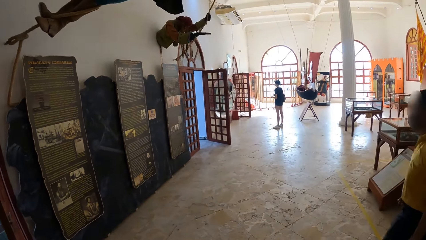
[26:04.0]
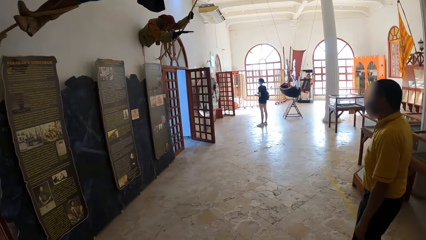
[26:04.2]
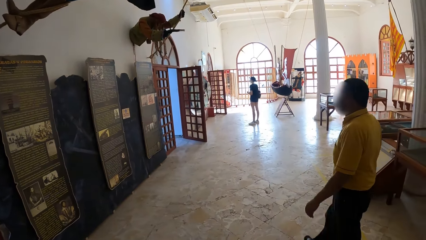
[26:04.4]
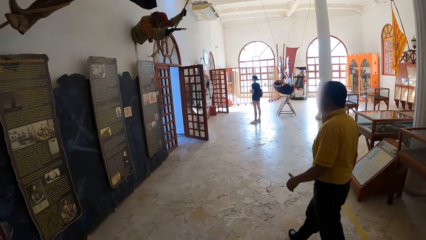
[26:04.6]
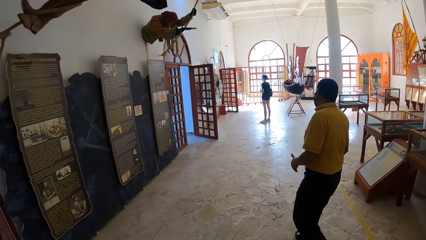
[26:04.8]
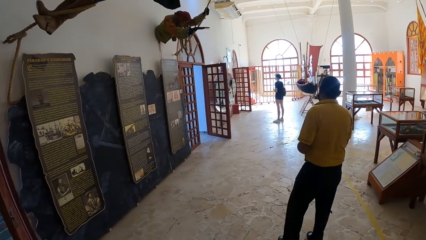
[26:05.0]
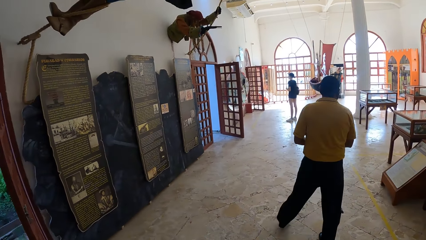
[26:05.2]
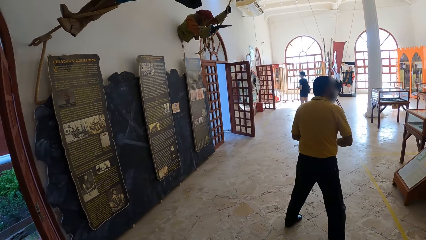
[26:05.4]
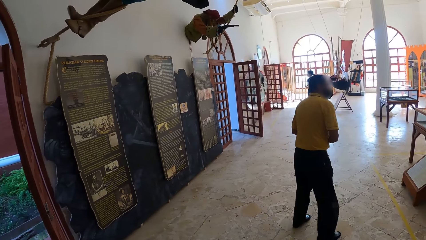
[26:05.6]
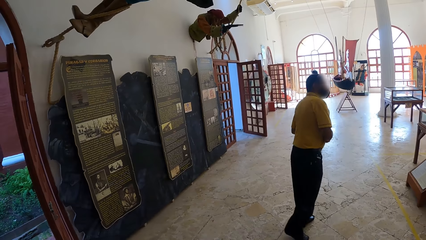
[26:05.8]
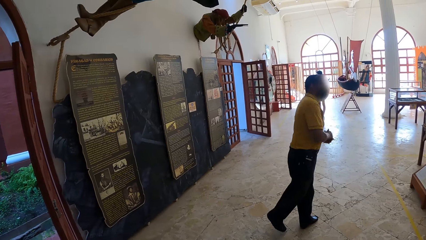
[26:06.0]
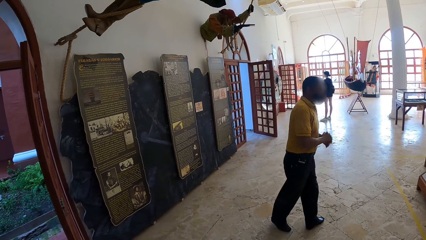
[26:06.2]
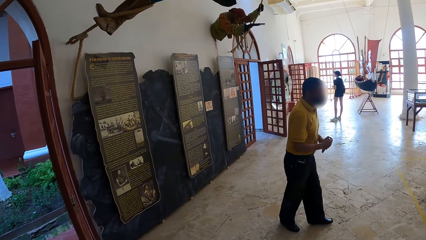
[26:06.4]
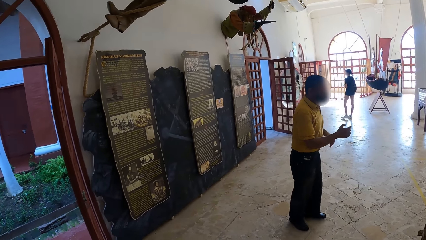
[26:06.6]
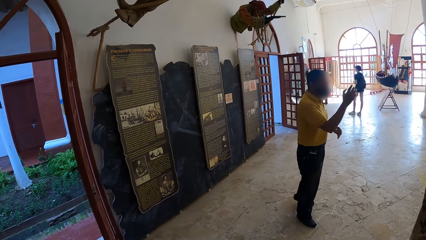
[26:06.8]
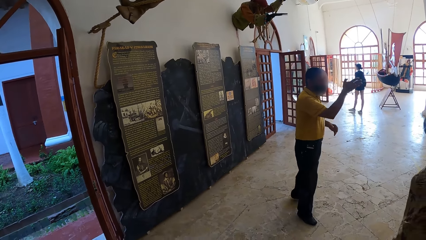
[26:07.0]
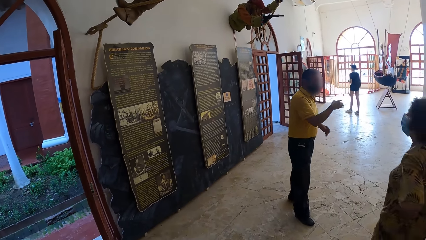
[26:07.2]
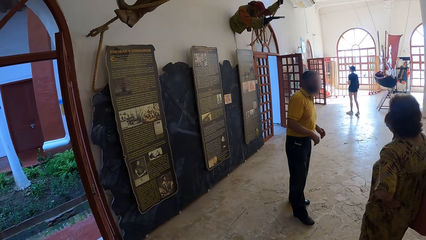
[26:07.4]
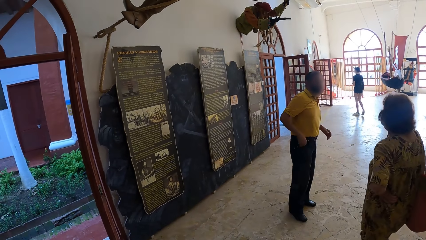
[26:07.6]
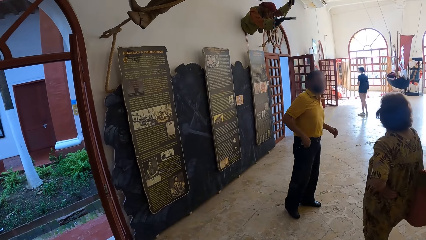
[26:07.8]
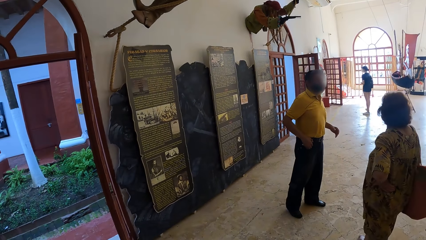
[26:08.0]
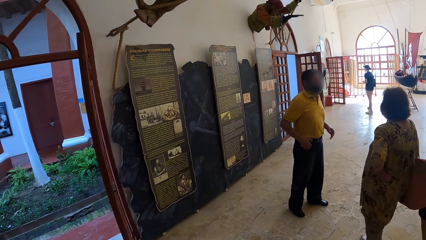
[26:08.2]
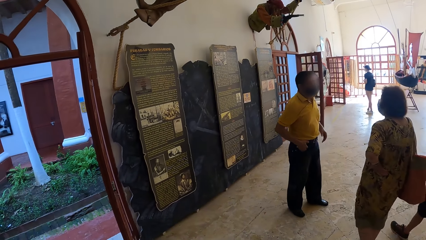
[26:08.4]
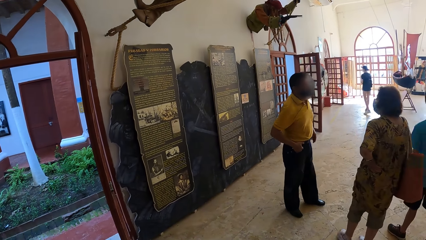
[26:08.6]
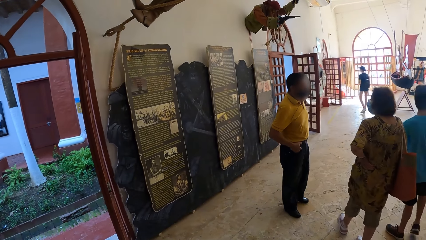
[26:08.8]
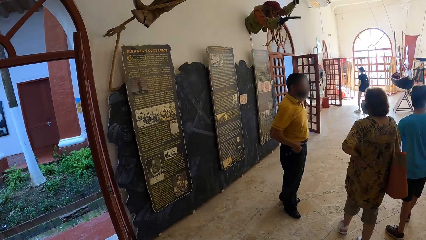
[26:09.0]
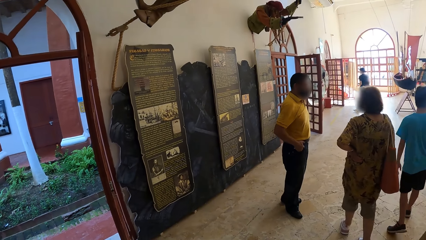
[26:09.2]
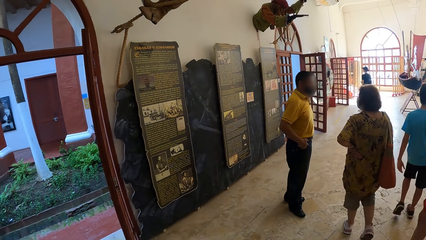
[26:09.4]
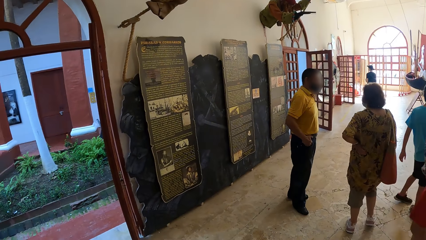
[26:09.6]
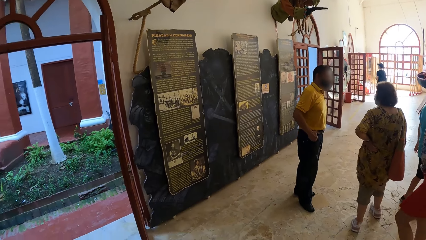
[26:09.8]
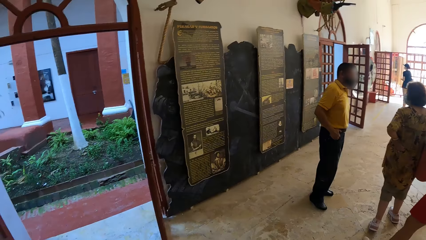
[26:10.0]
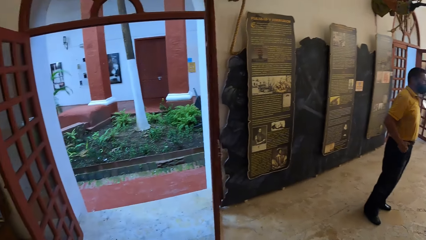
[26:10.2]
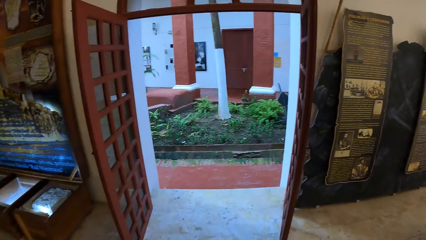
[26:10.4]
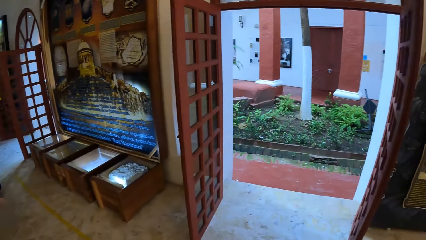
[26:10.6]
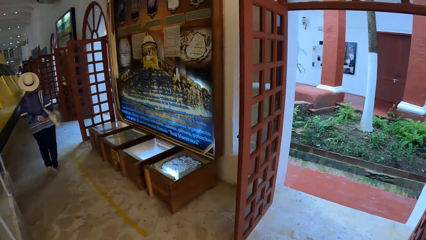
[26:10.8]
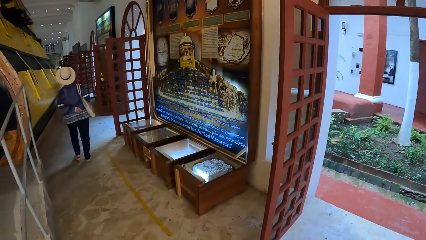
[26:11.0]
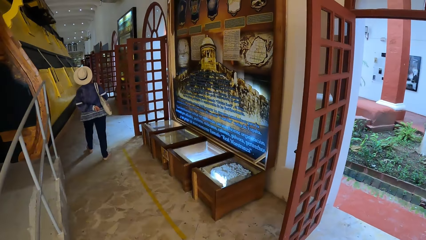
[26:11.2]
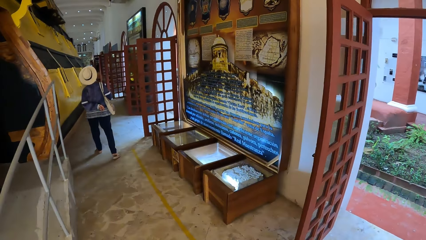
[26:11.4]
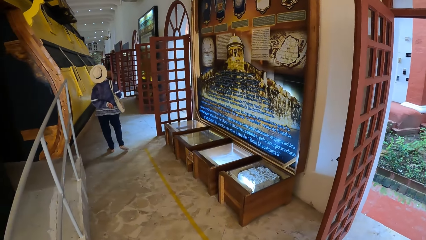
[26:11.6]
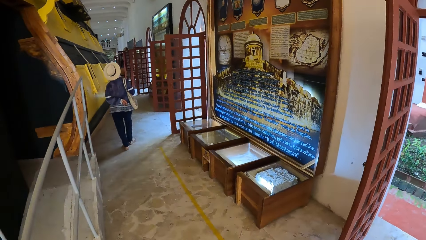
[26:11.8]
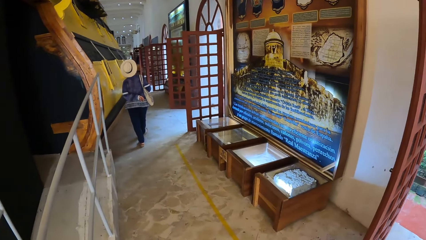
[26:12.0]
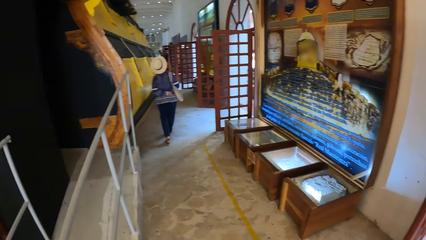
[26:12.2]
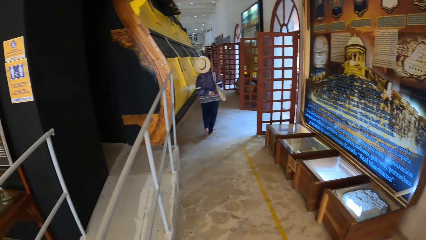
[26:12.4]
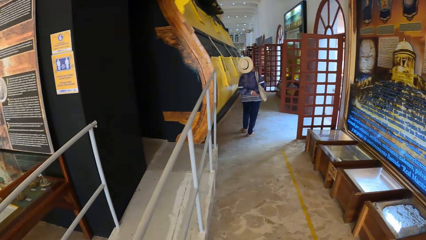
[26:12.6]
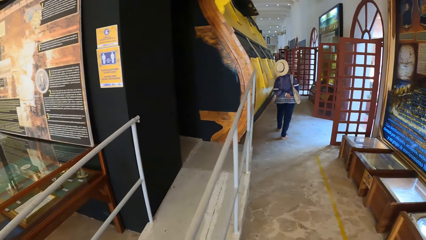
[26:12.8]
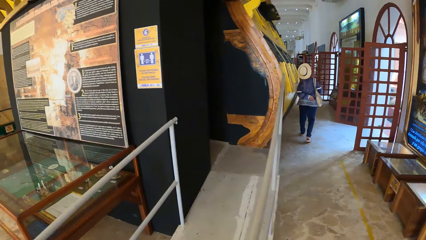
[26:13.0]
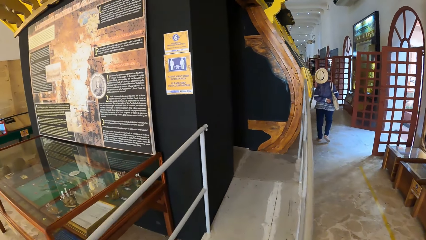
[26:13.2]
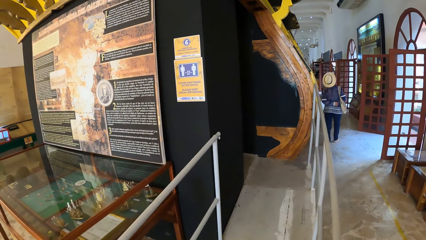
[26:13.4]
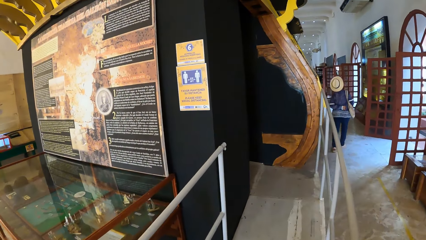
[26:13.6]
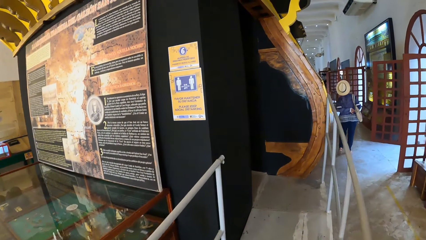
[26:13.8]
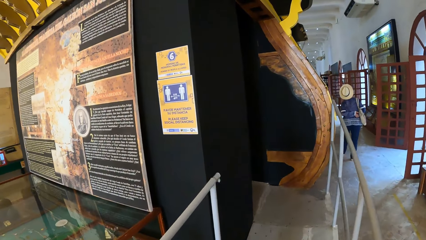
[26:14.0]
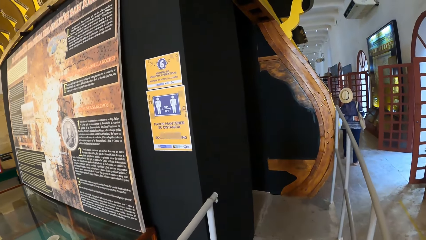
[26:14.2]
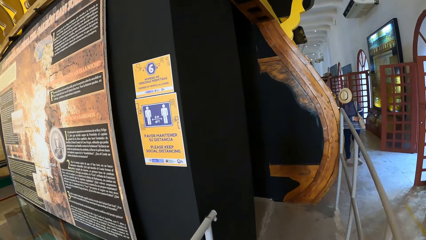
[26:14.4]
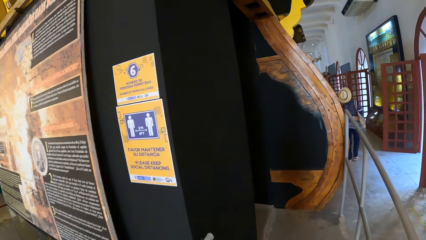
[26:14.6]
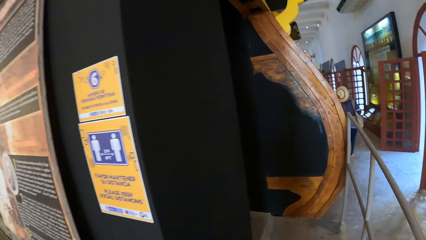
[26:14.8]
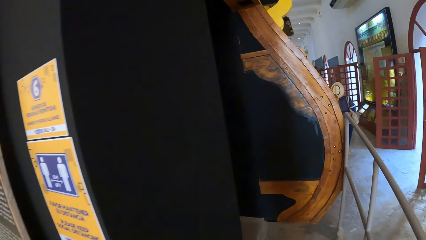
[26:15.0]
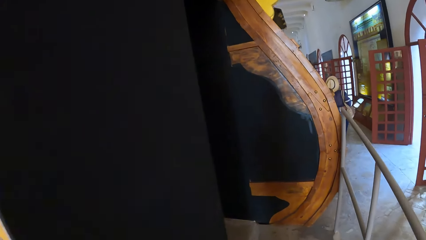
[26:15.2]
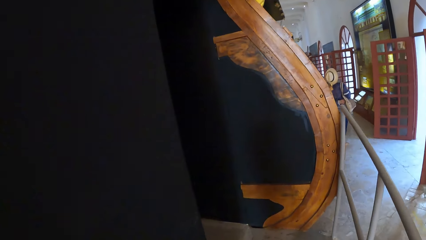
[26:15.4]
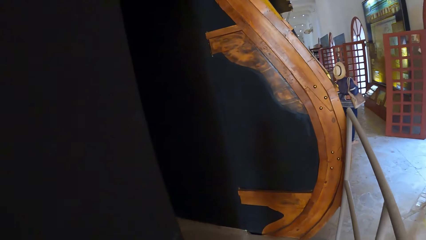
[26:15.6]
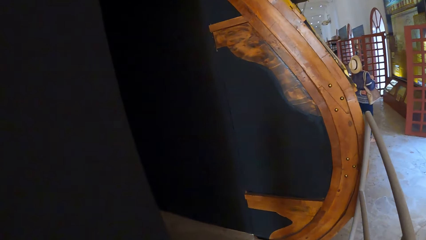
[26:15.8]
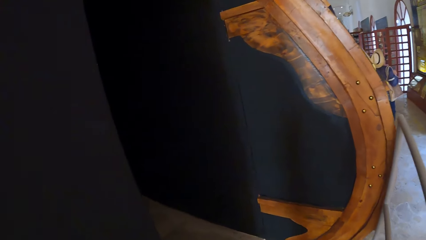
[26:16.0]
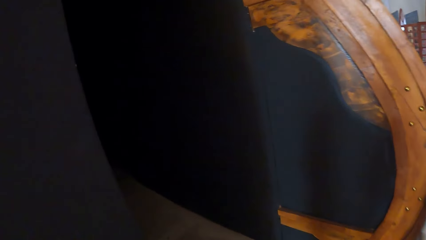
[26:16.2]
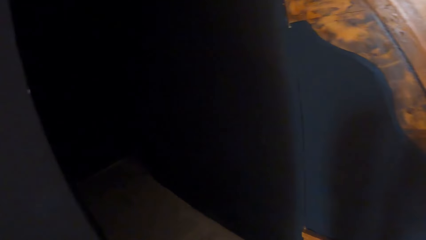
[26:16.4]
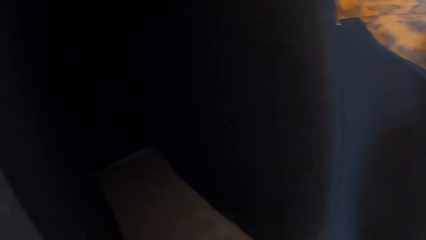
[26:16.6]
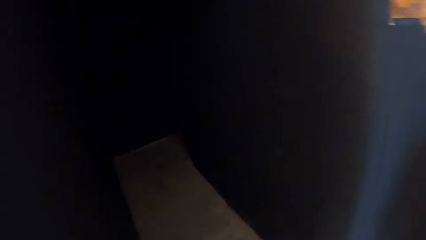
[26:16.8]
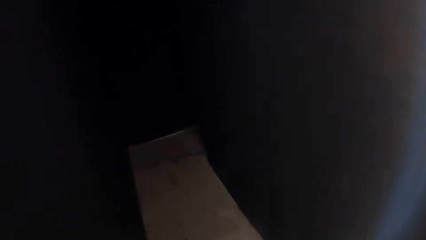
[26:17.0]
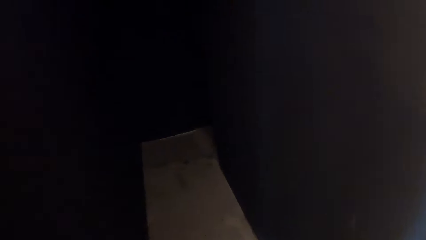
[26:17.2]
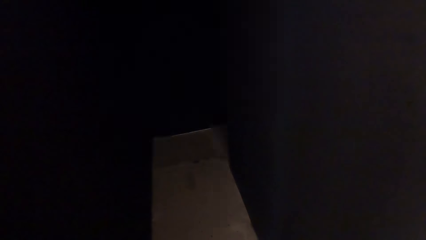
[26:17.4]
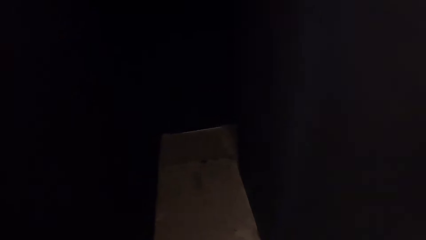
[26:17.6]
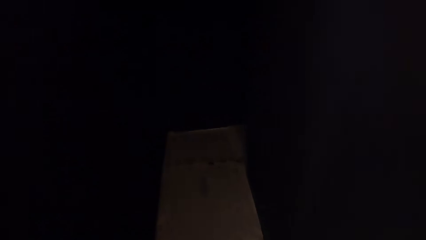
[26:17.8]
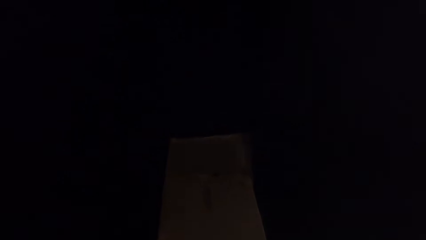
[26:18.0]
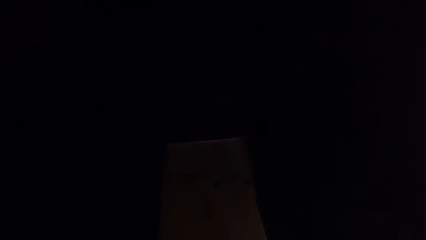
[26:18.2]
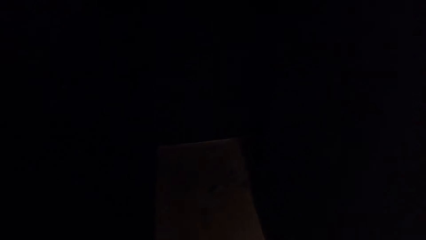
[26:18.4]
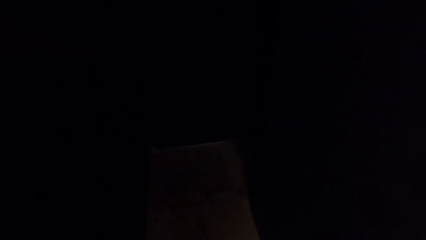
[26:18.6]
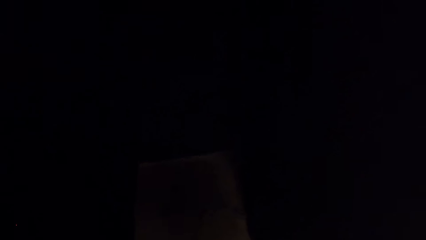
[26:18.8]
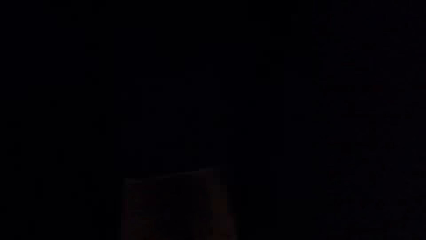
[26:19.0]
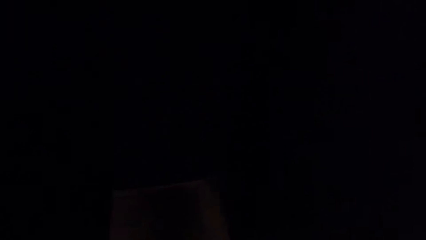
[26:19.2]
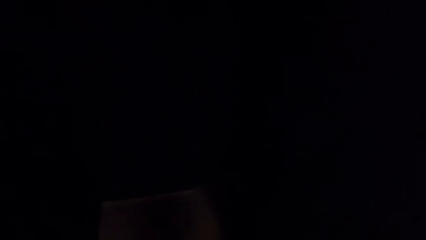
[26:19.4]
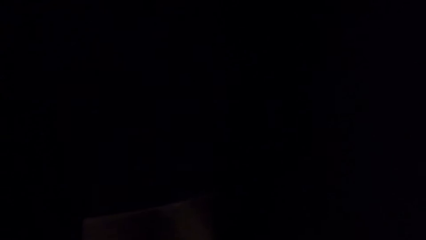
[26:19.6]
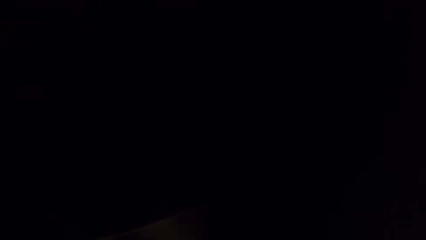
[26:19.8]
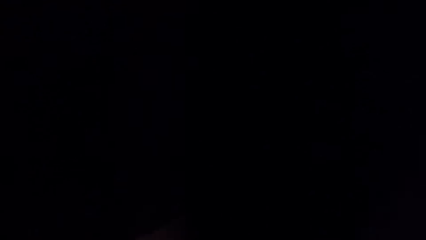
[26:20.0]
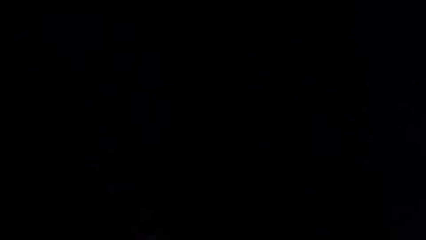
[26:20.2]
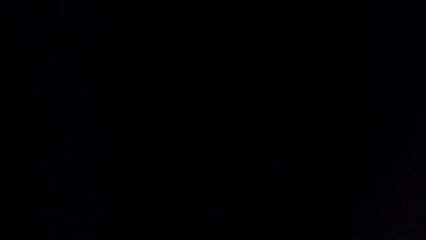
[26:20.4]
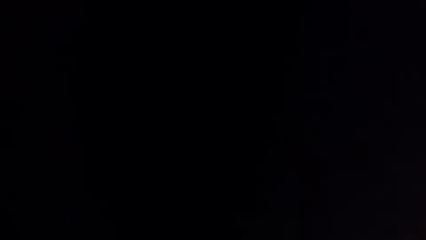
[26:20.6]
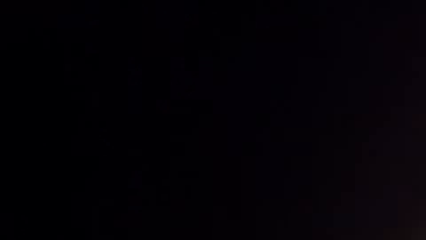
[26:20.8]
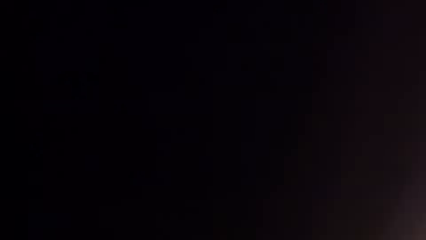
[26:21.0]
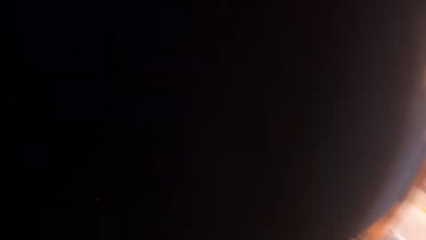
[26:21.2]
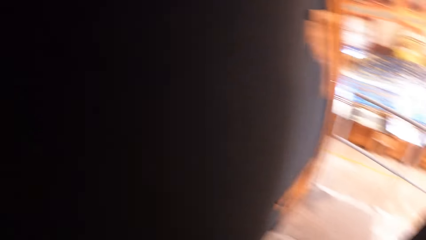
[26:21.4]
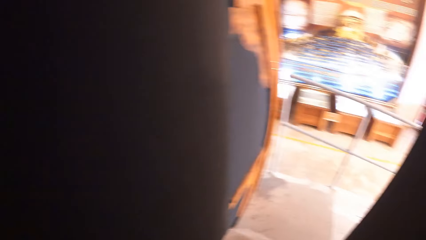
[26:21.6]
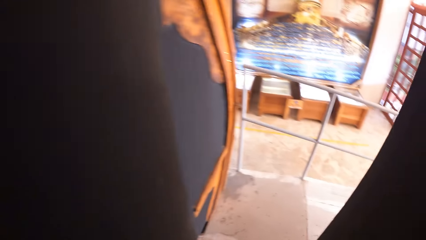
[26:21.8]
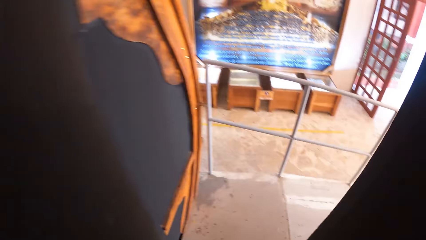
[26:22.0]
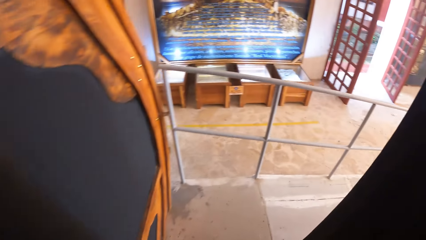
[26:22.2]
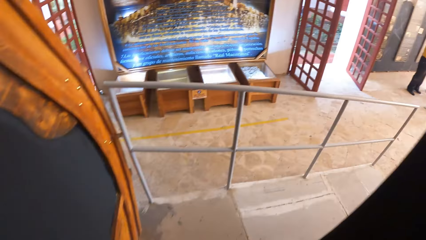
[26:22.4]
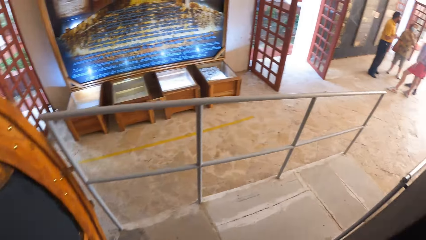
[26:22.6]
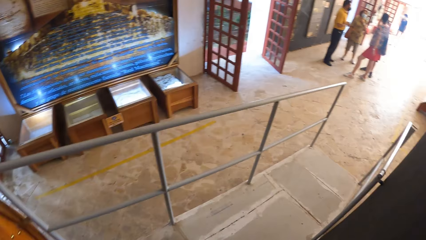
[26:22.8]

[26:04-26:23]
The woman walks in the museum. The camera wearer walks in the museum.
